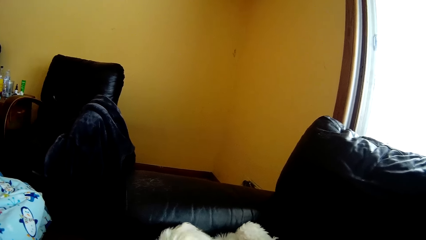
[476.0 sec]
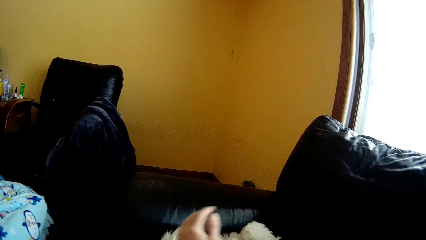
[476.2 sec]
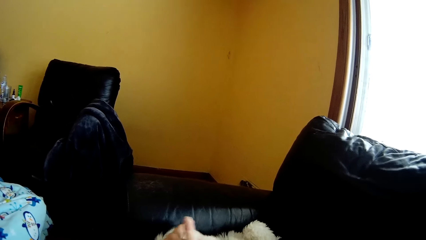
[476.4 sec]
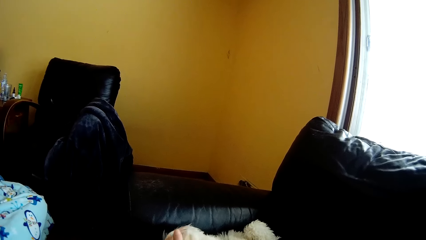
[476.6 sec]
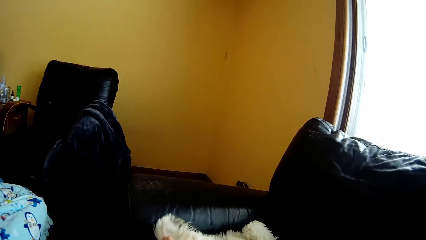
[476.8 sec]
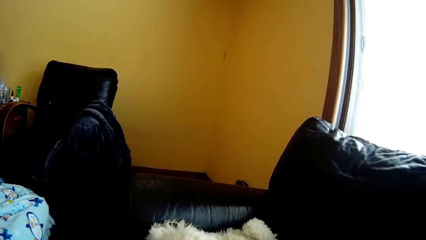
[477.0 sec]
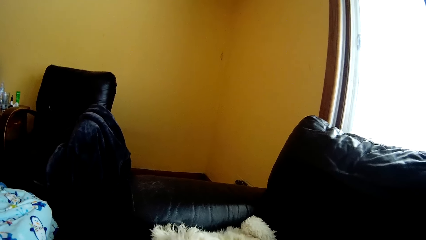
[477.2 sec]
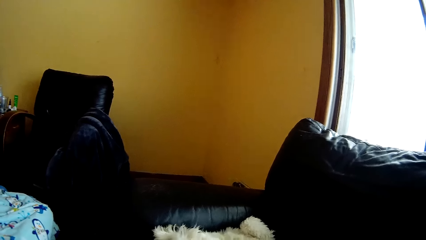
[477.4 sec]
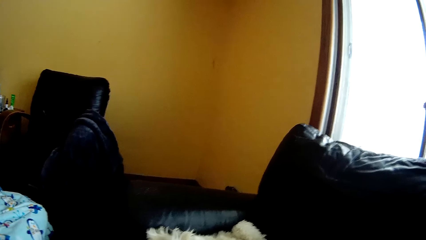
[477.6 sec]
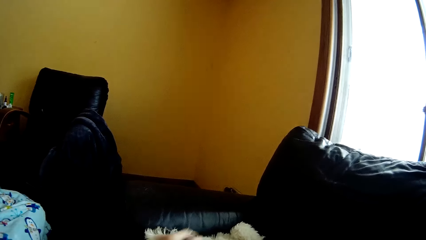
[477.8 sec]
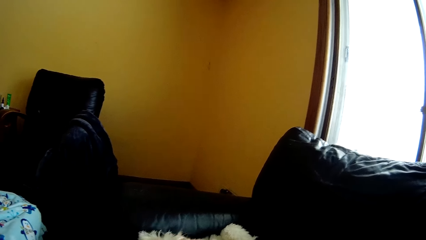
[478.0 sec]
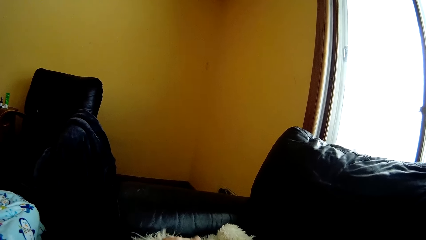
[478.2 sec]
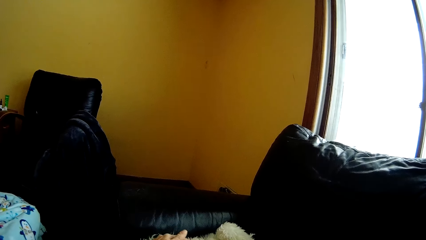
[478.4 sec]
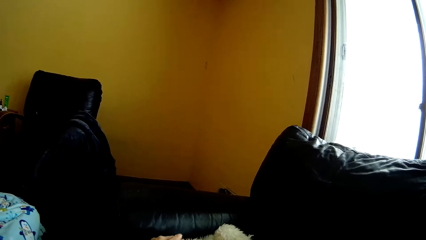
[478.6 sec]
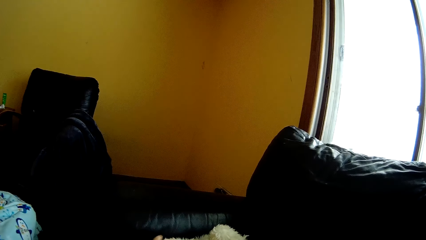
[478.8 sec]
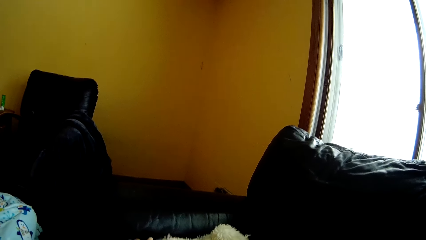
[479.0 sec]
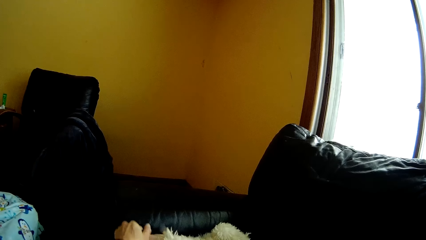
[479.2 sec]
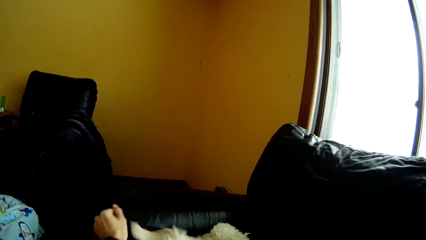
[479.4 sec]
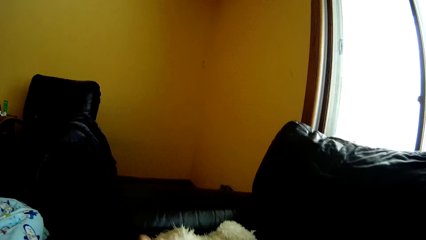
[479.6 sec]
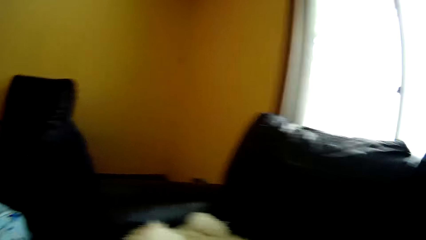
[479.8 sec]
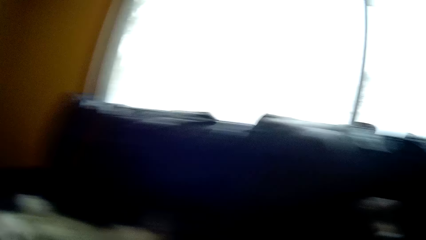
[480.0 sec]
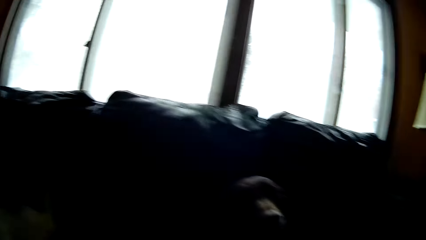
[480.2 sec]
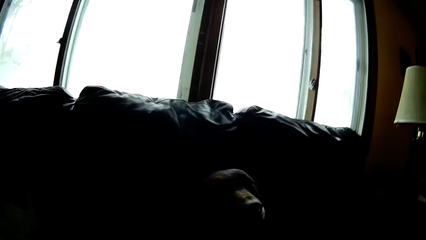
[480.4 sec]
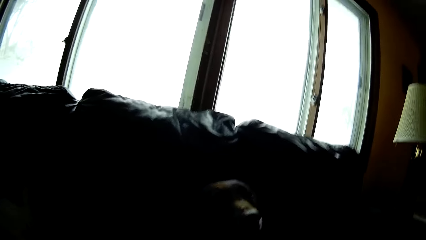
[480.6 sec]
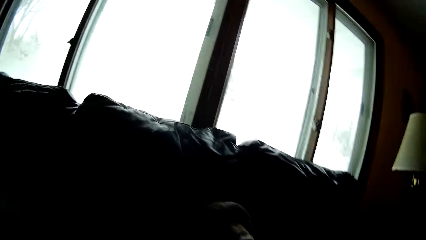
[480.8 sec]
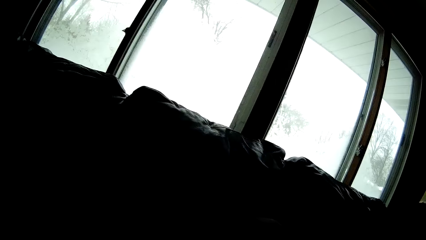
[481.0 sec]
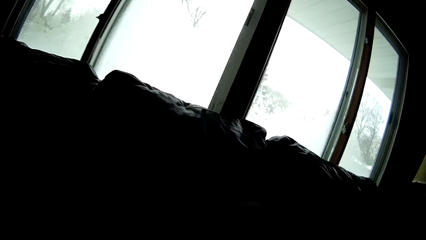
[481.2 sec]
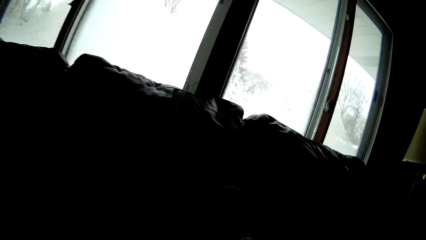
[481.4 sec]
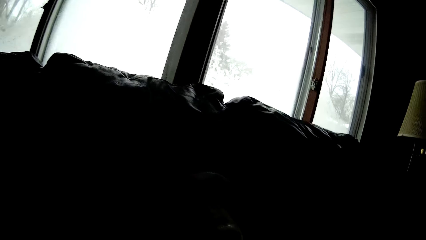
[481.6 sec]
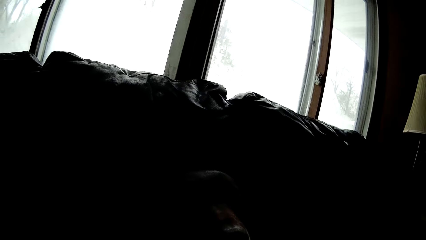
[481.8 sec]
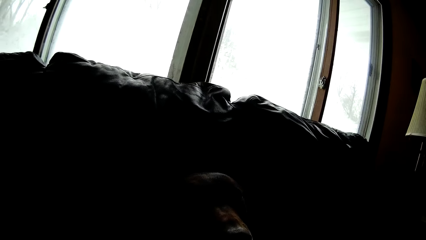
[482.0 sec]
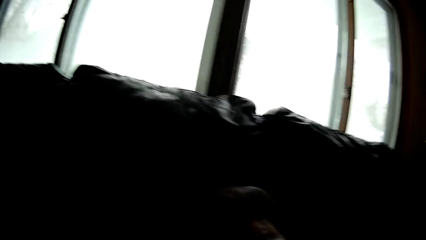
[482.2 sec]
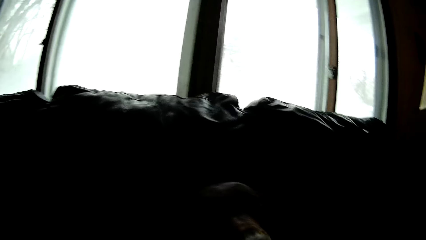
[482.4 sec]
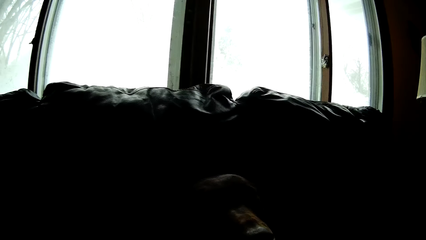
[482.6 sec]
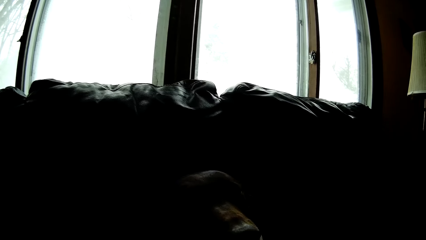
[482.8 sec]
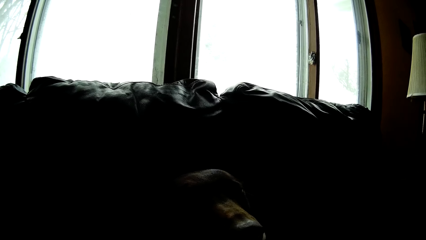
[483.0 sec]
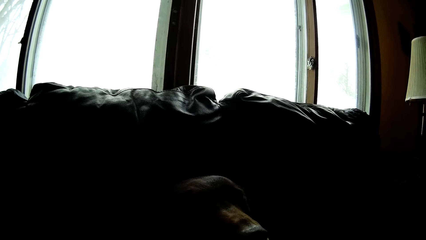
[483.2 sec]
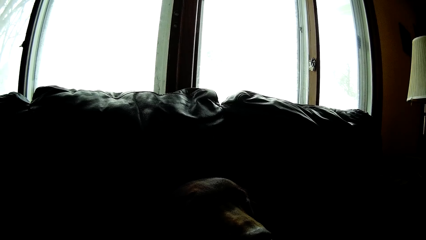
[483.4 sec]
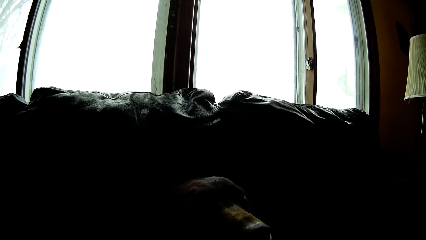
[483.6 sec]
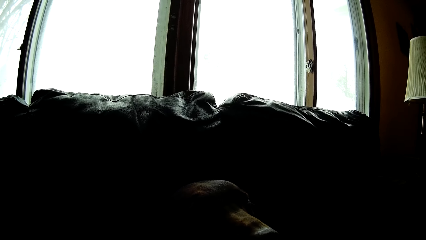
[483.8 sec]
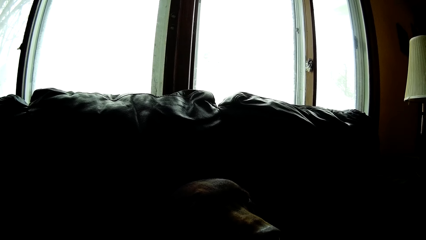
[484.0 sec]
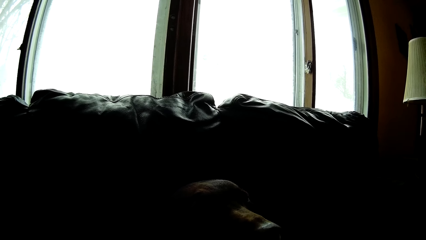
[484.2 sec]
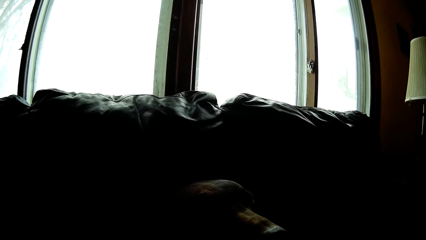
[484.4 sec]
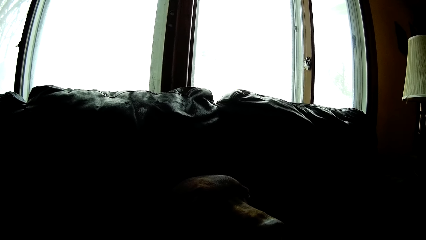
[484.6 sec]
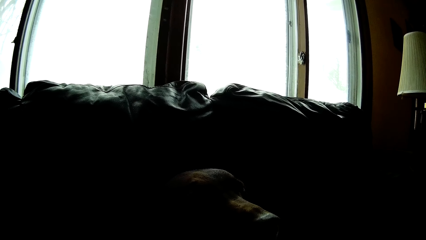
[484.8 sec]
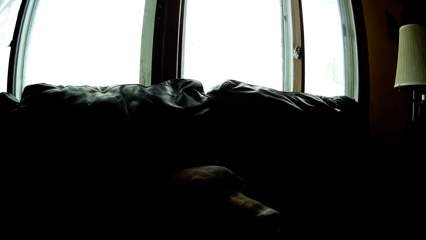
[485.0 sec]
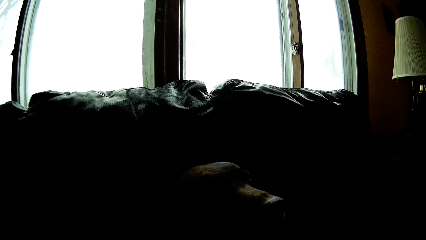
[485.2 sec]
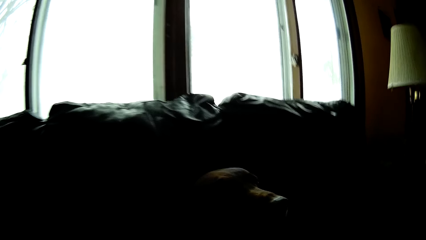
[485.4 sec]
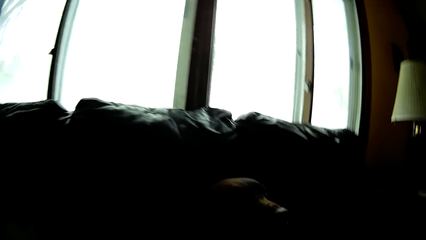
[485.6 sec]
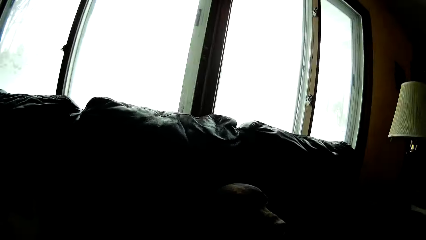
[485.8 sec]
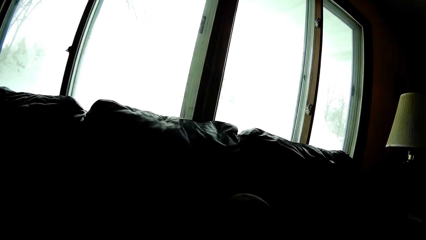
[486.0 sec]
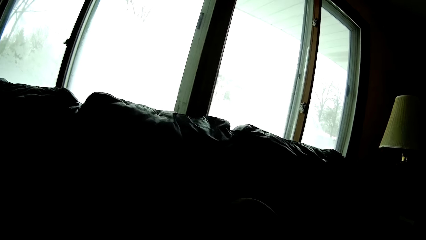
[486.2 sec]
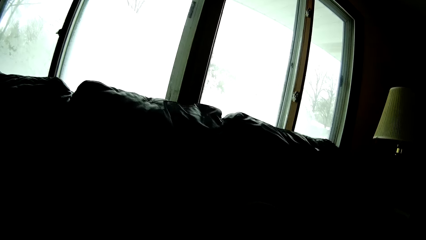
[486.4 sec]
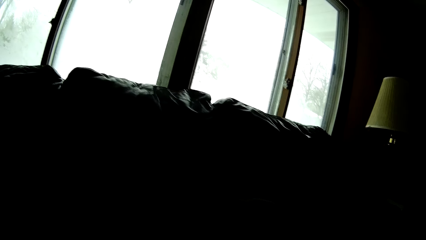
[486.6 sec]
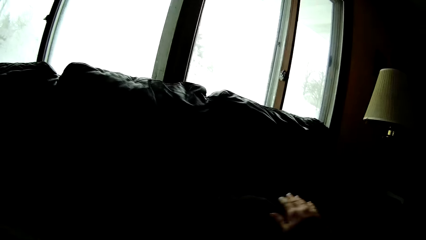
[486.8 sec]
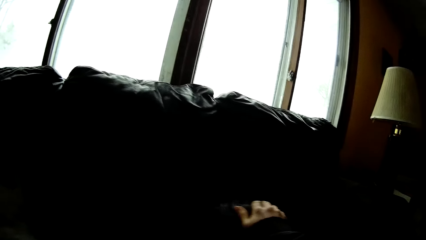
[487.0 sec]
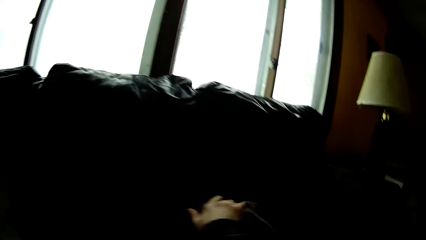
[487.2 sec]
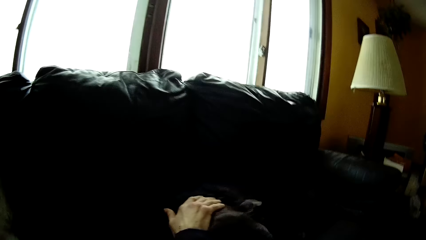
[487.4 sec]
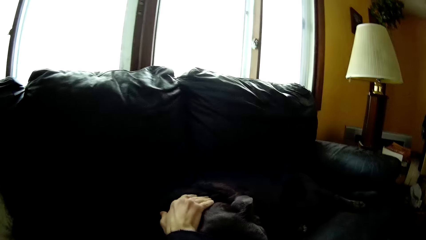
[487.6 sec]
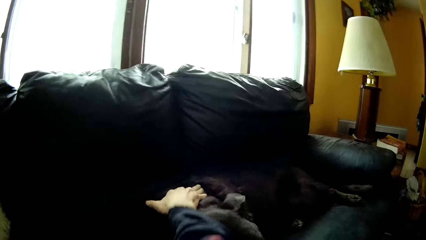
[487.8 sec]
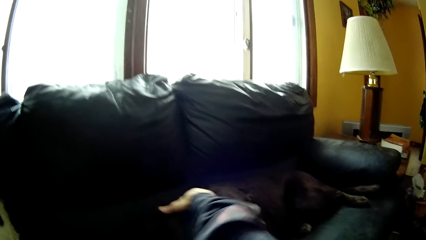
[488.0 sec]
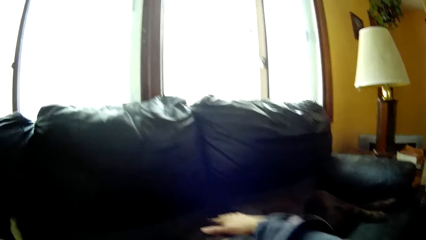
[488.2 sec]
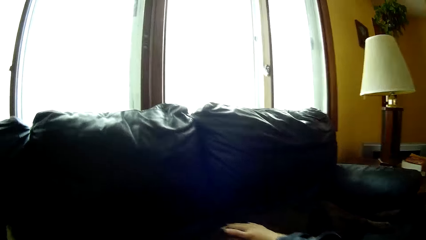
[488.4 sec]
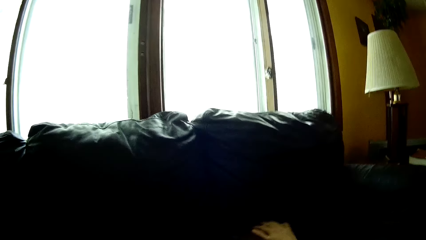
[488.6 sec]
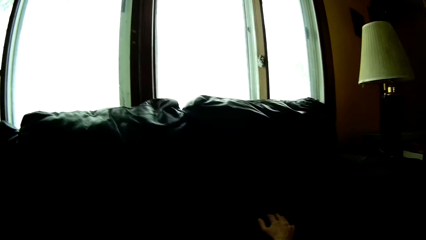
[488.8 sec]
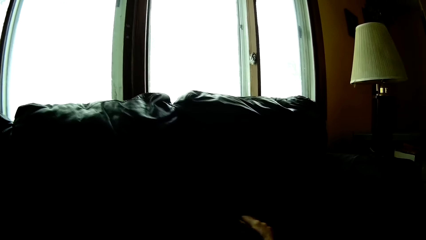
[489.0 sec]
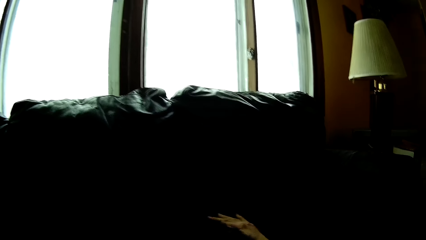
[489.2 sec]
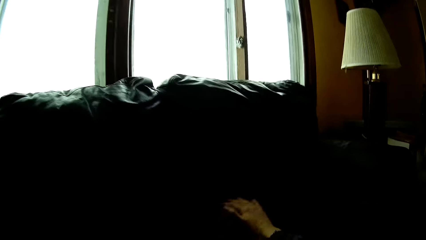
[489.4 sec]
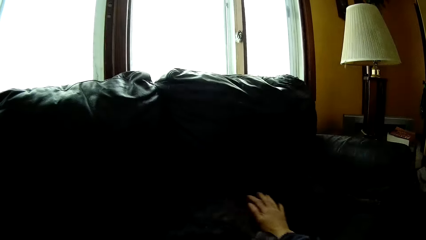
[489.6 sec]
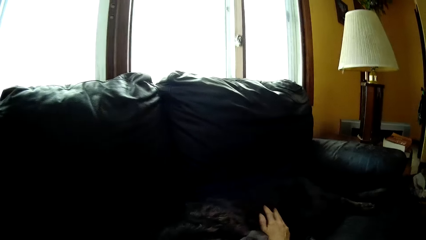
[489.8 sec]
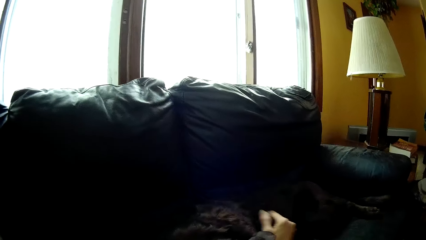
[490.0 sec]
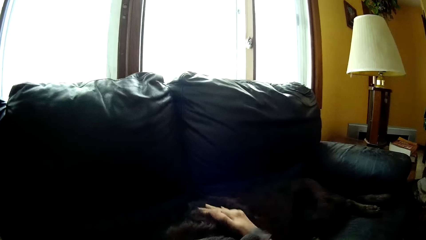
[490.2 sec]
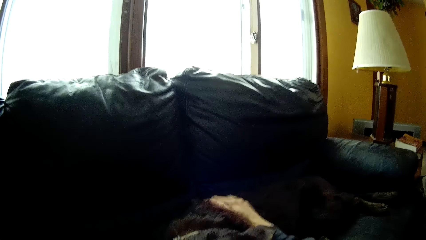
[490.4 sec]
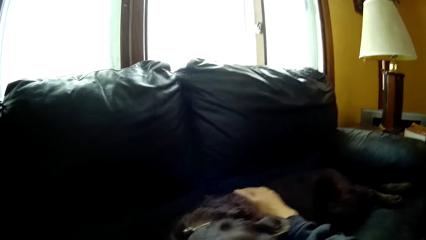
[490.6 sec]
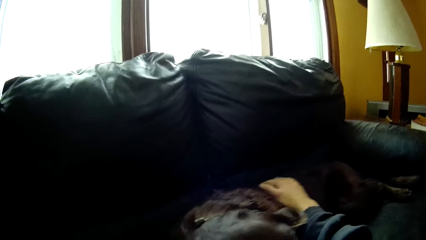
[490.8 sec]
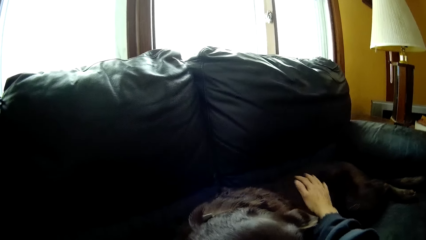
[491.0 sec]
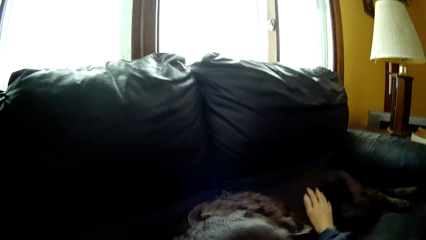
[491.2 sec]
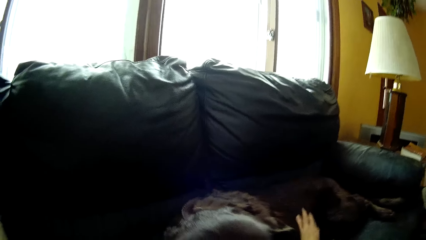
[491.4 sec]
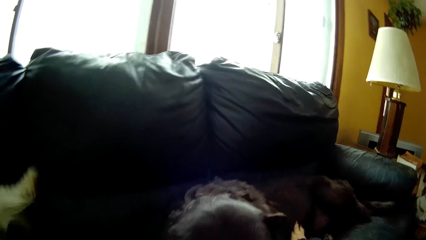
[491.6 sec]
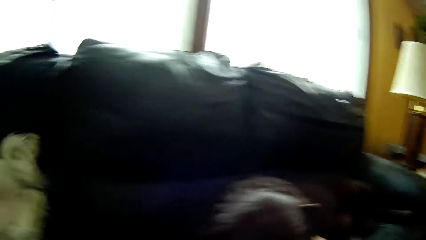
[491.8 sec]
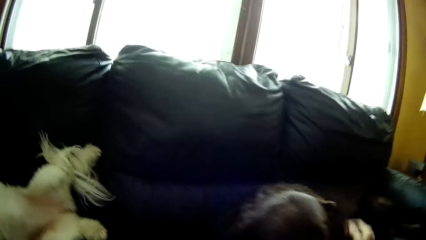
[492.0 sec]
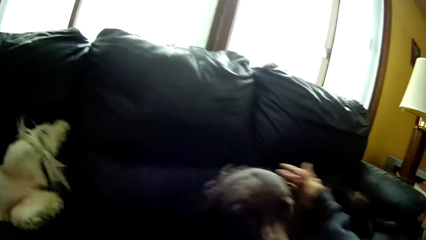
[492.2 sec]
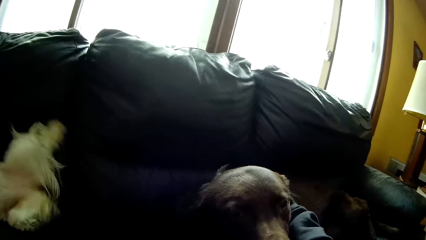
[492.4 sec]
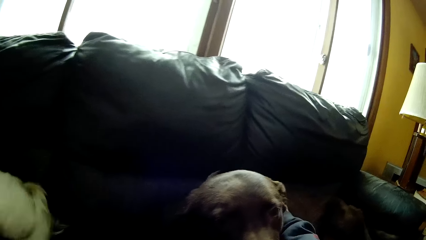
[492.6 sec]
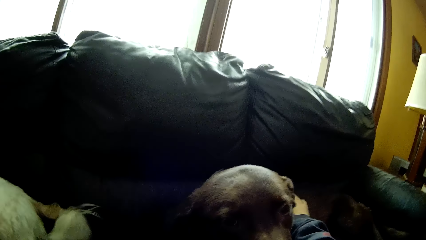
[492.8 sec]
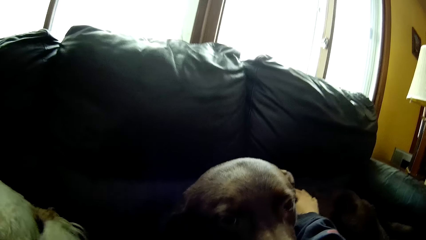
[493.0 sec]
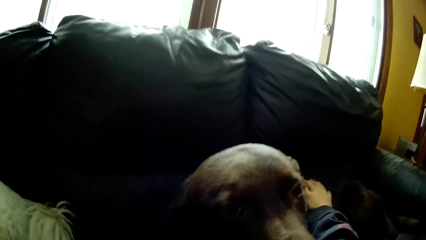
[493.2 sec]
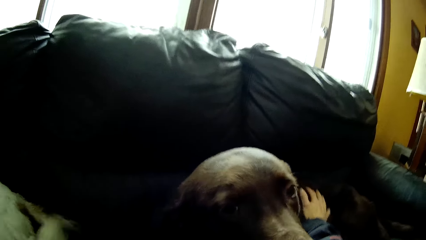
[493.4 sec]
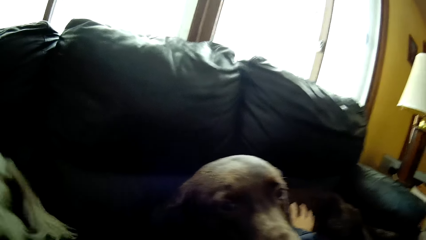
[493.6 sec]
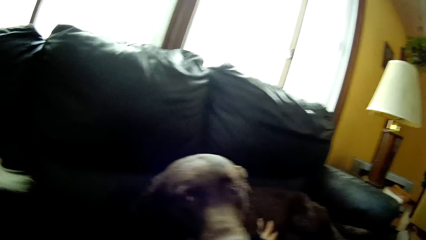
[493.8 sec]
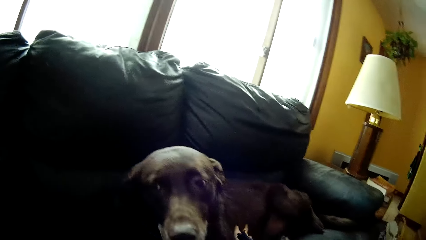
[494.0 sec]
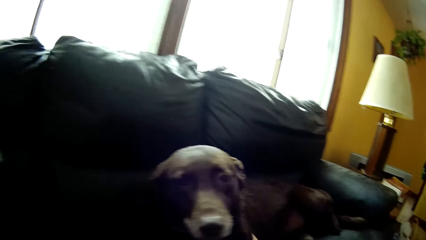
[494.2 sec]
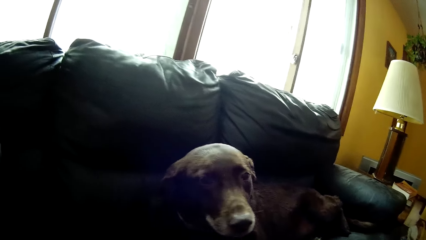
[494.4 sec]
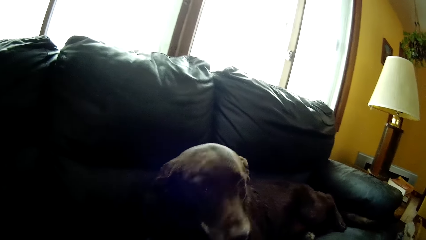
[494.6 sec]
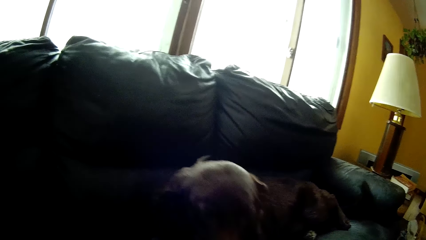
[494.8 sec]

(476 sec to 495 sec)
The camera wearer stares at the black dog. She pets the black dog on the couch with her right hand.
